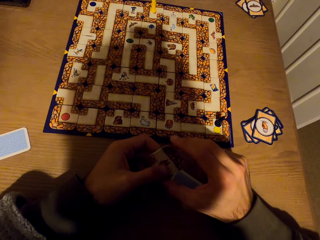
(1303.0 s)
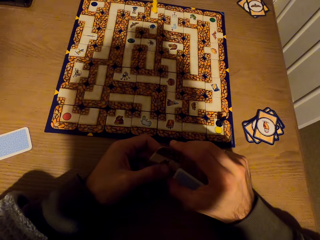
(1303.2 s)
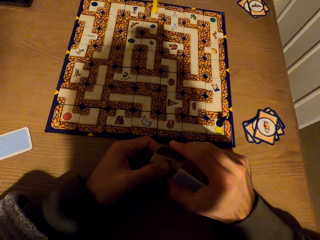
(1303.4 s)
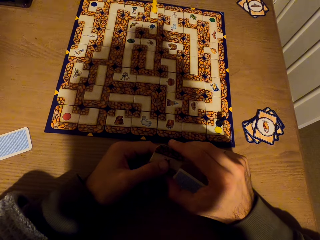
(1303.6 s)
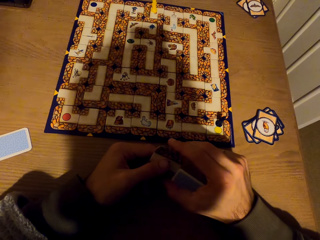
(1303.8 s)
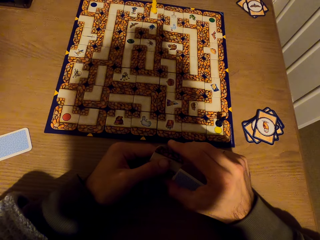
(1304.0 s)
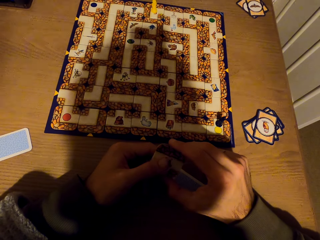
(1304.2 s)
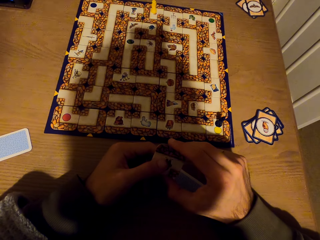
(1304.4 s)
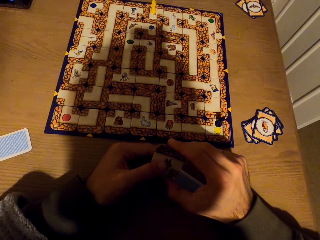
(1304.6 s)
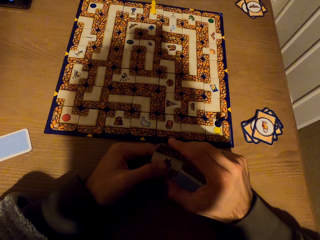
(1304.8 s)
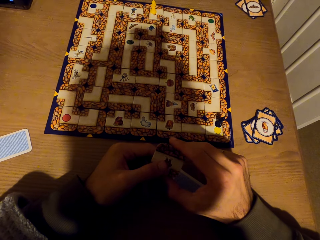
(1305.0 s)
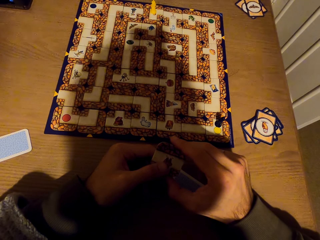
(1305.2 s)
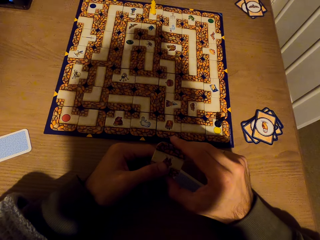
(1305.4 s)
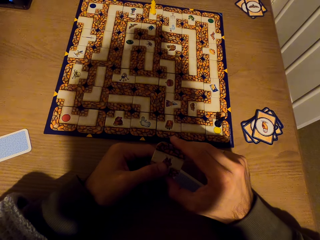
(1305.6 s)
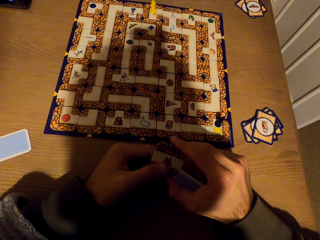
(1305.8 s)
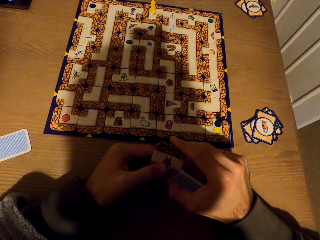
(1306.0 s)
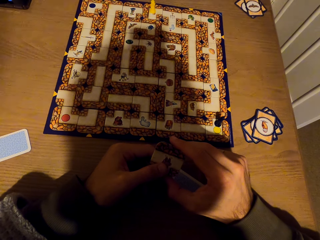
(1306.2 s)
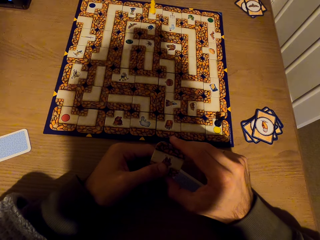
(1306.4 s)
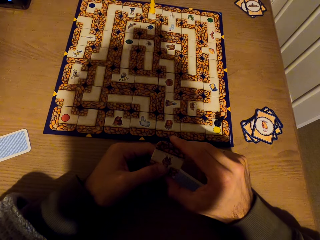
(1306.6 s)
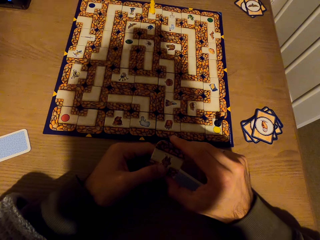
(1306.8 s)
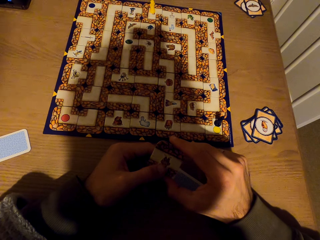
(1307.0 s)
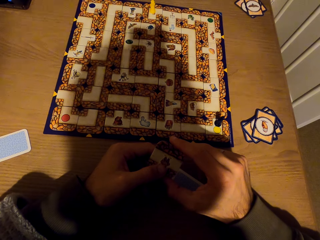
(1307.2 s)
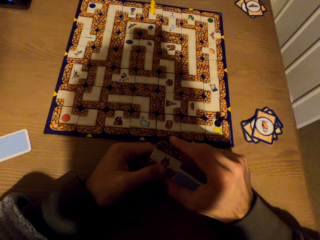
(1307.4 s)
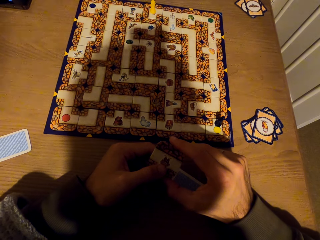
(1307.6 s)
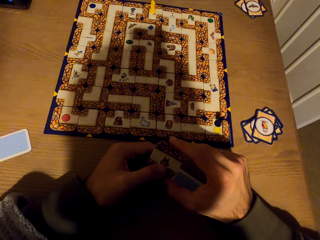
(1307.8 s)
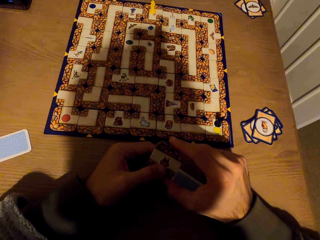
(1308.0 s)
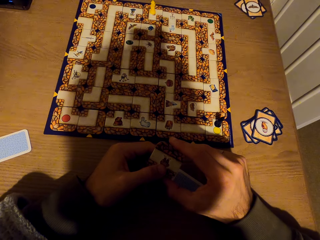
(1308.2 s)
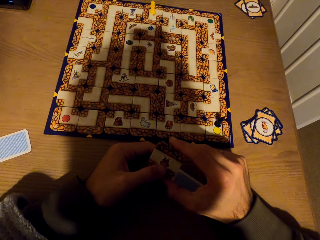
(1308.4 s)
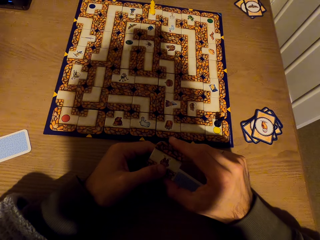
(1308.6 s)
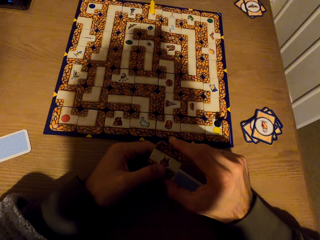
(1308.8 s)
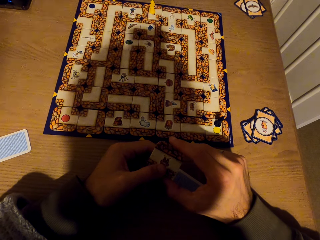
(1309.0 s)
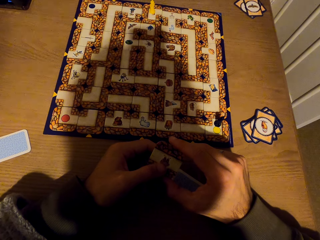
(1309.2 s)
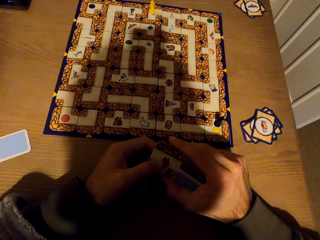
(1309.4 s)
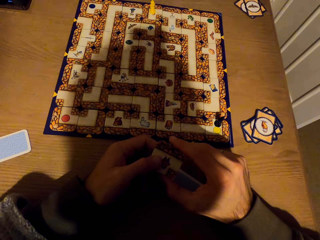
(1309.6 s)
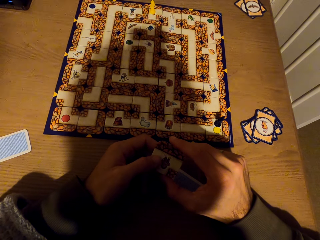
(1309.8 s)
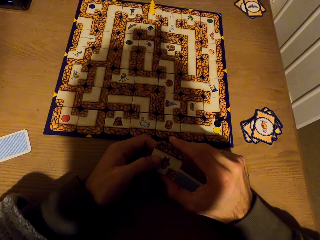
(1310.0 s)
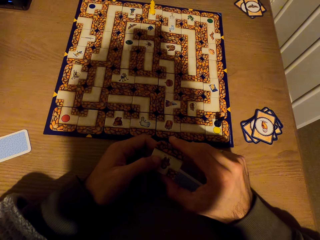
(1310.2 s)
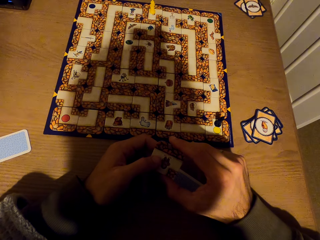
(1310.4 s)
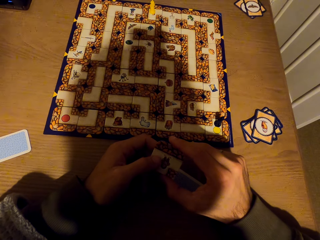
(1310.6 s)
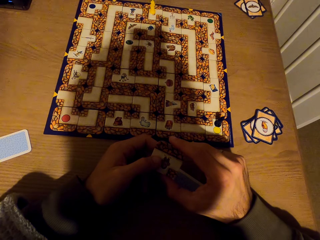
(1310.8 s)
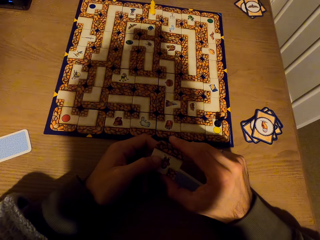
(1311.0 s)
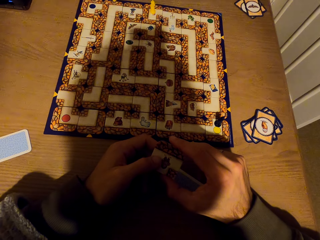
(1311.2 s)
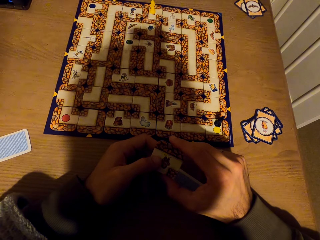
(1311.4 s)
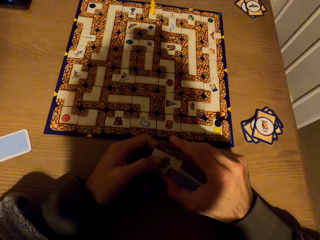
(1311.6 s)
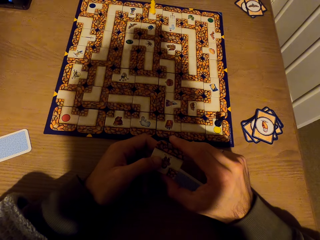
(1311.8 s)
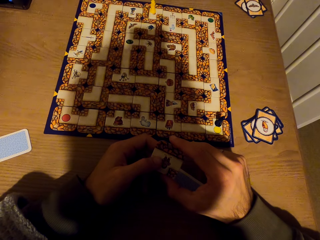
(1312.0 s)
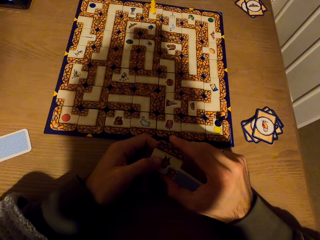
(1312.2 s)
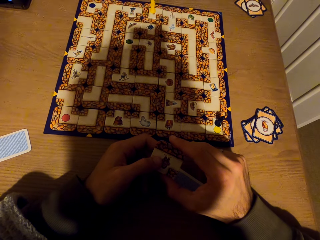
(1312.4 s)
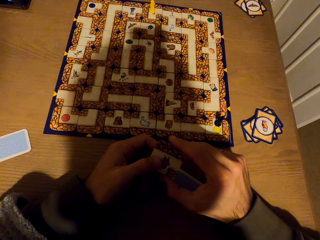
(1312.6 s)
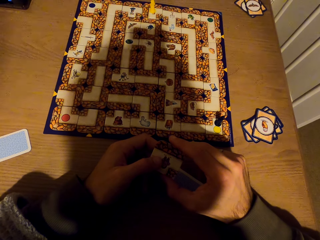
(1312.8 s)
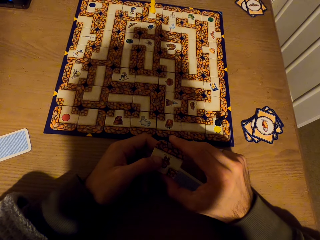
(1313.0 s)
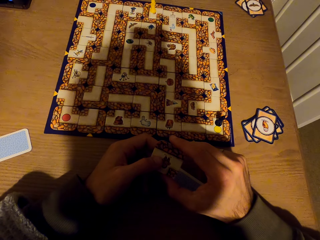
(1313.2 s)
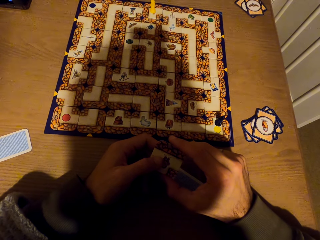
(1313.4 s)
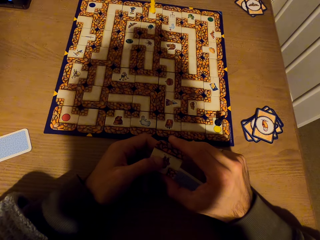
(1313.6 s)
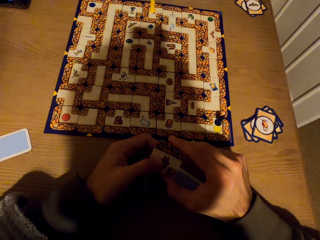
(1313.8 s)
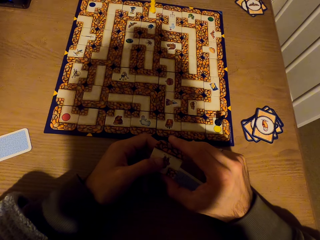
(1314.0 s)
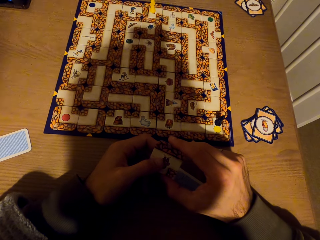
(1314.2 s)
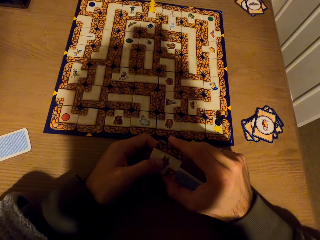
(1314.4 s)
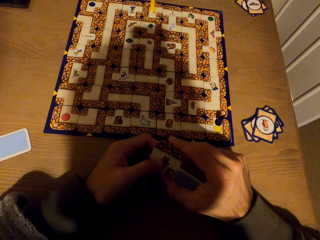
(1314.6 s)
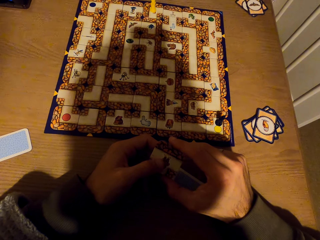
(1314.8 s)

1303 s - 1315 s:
The camera wearer holds the cards with both hands.

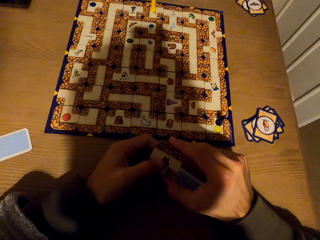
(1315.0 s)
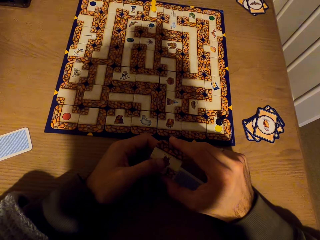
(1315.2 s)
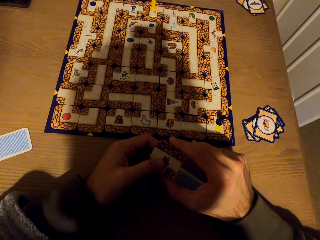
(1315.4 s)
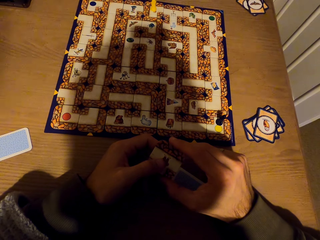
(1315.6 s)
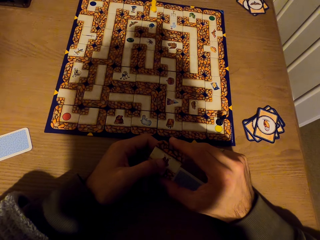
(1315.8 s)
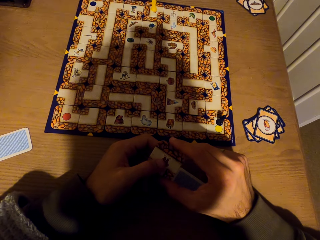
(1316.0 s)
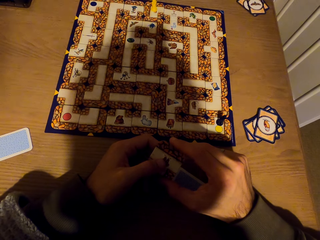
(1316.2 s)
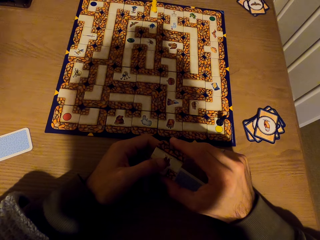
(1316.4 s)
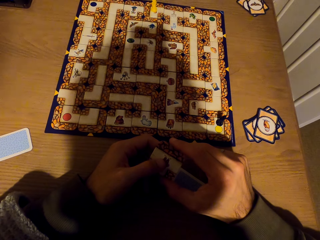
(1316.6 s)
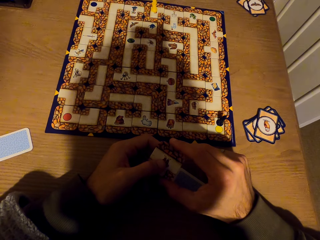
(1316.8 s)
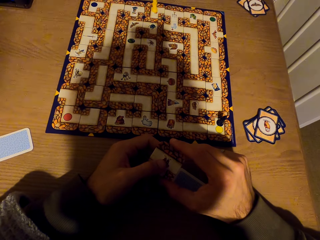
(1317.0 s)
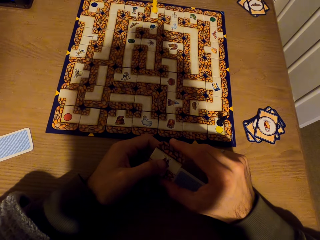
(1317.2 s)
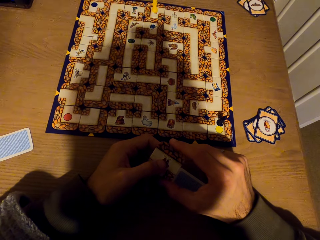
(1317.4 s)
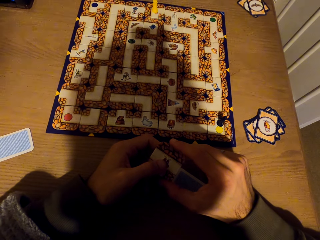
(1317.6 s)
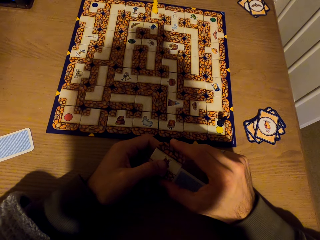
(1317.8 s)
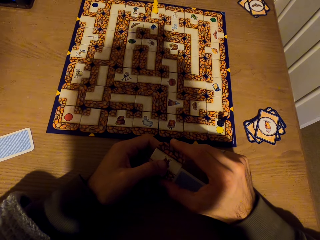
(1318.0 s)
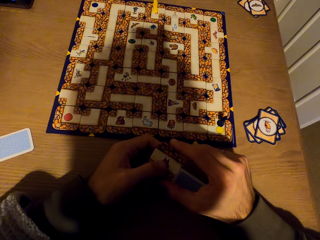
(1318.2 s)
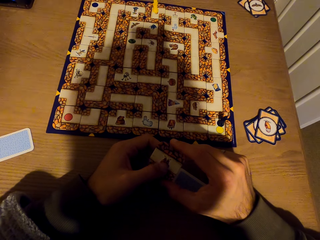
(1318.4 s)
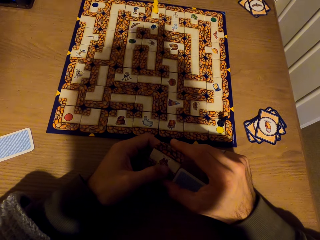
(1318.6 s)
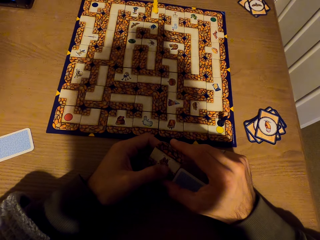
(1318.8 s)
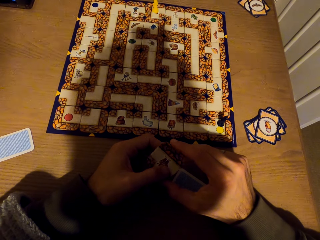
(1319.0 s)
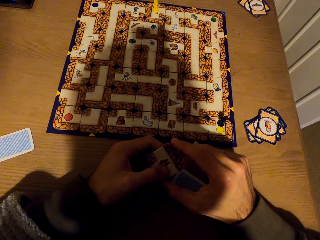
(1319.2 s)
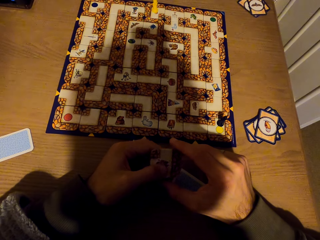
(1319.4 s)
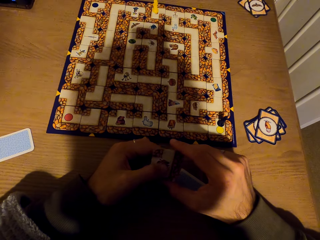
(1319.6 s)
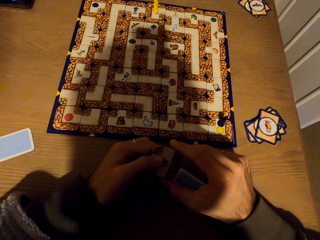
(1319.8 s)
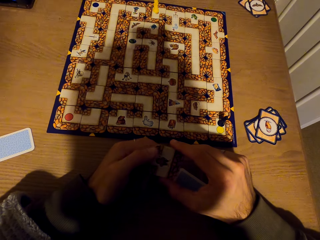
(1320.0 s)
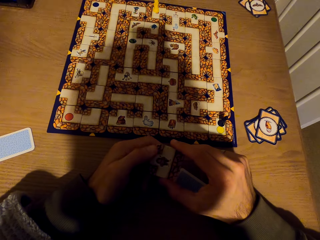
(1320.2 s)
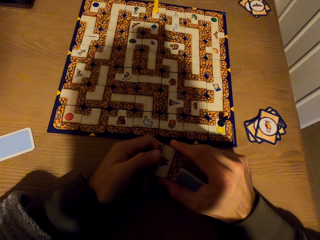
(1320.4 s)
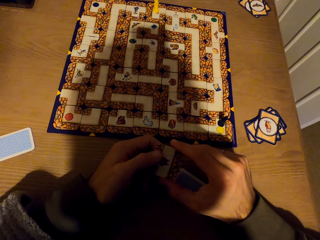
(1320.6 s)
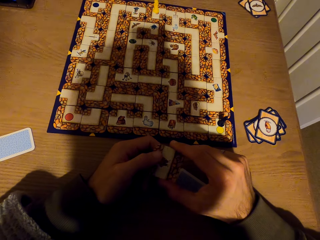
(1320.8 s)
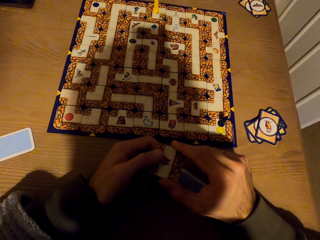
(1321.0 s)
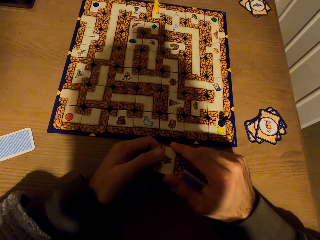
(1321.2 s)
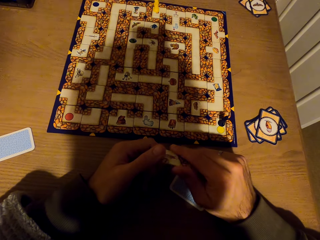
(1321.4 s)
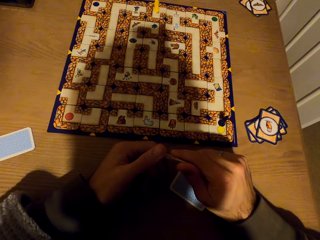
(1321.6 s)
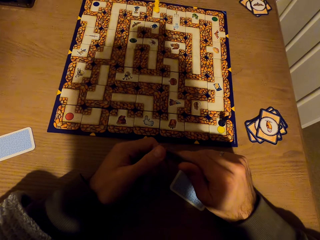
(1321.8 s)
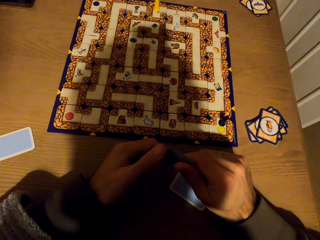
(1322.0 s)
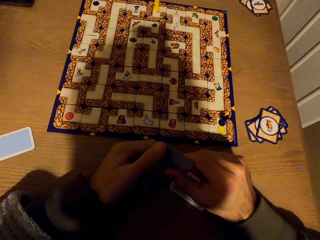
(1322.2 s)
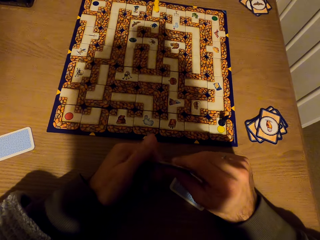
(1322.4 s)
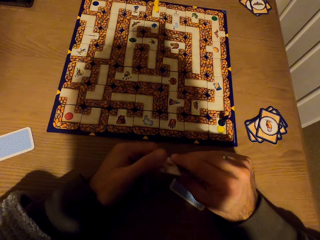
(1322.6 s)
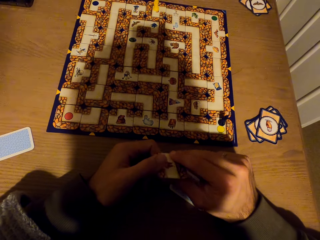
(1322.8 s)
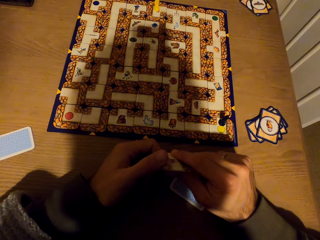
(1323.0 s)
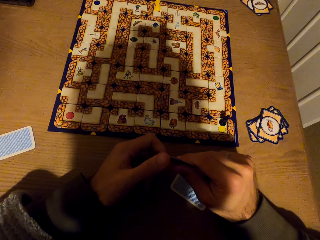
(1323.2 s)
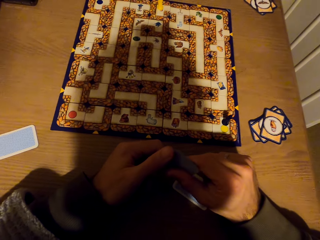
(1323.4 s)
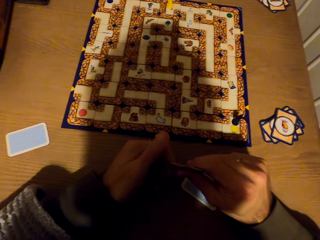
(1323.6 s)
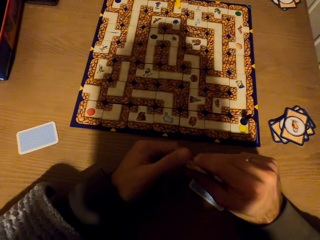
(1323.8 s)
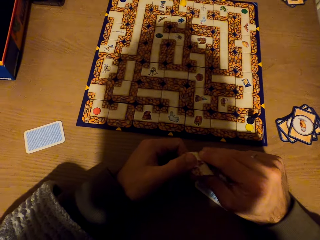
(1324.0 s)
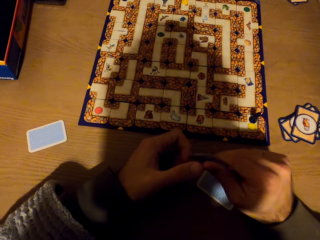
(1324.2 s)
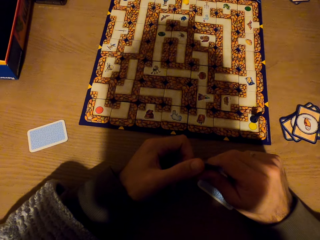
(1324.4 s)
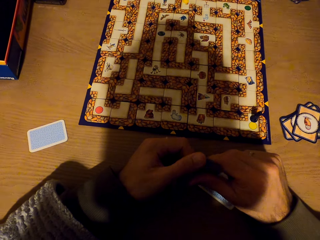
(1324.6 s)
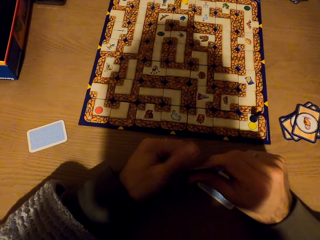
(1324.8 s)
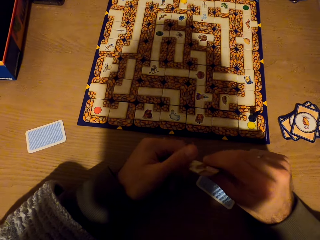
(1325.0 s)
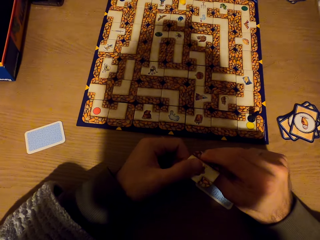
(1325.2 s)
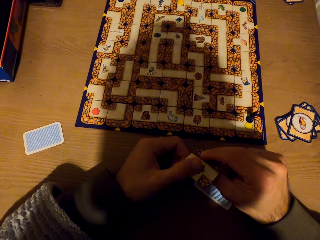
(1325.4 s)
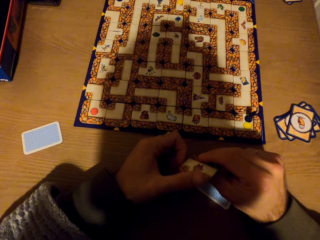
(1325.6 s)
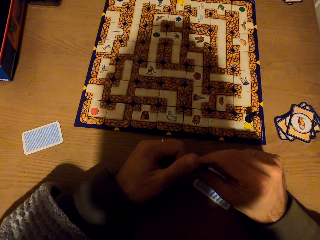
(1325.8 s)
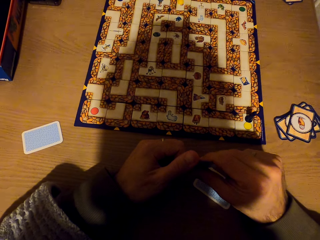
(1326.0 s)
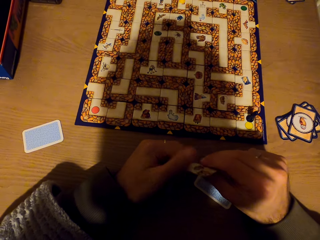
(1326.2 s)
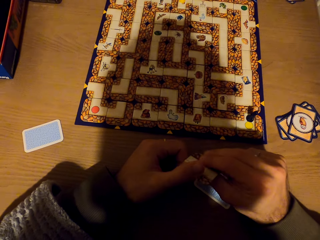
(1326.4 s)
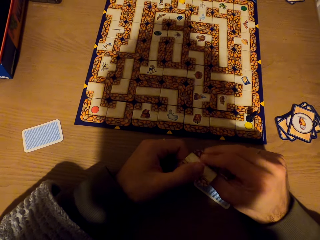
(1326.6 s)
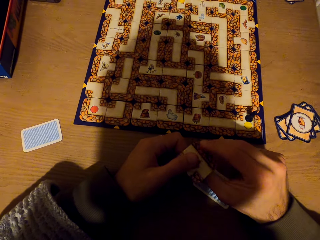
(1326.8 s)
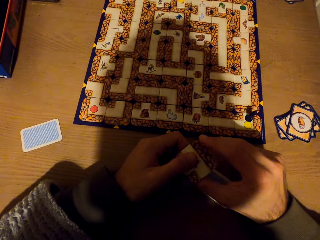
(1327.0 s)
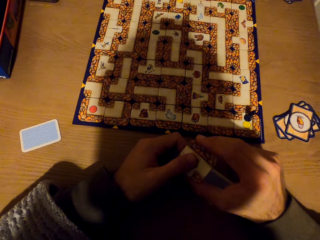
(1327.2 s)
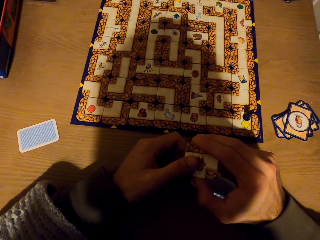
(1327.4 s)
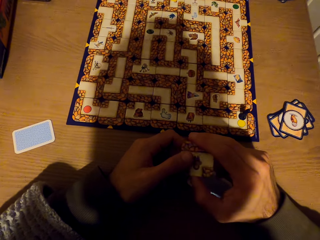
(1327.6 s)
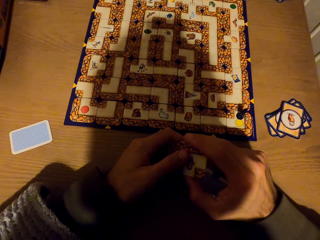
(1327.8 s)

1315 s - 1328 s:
The camera wearer turns the tile. They stare at the labyrinth board game. They flip the tile.
